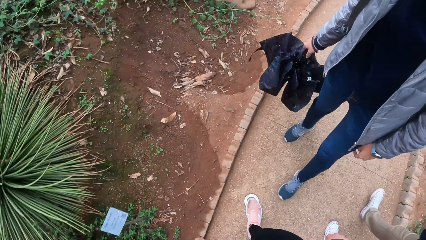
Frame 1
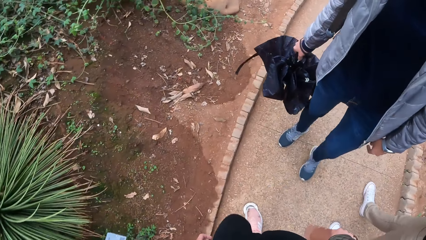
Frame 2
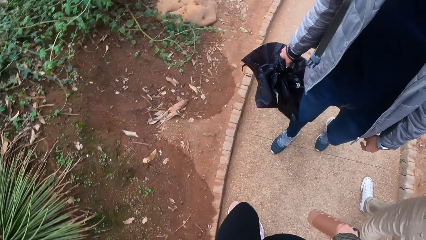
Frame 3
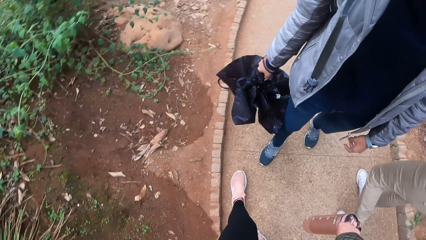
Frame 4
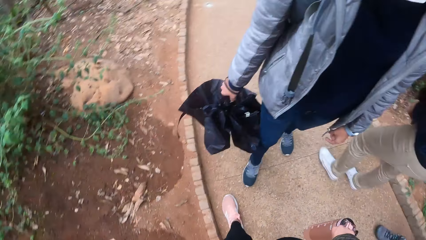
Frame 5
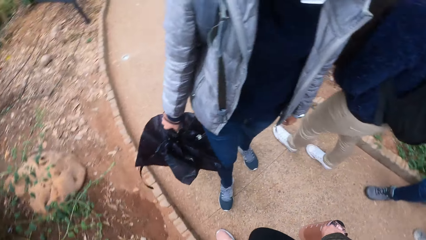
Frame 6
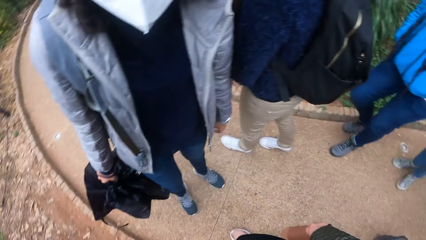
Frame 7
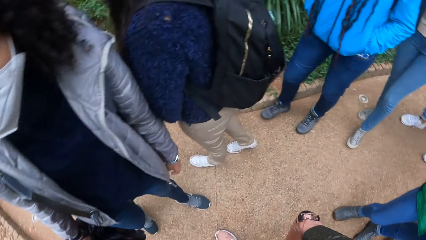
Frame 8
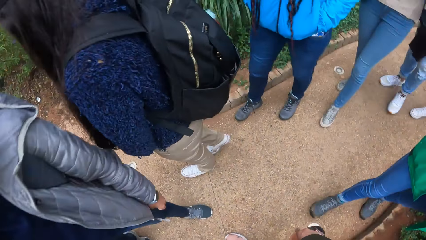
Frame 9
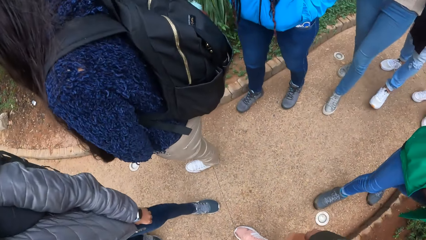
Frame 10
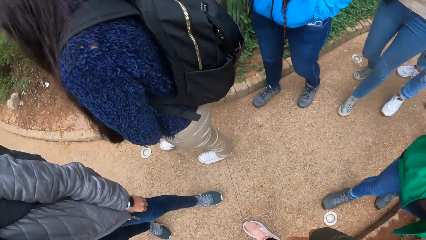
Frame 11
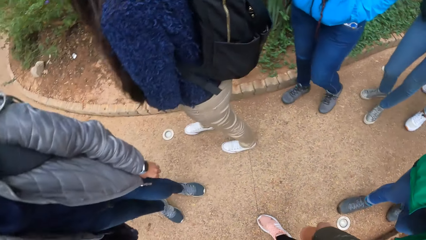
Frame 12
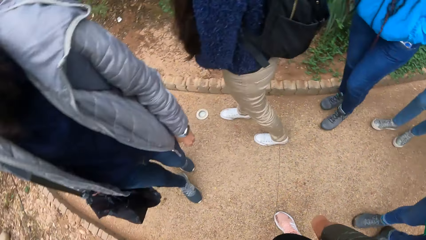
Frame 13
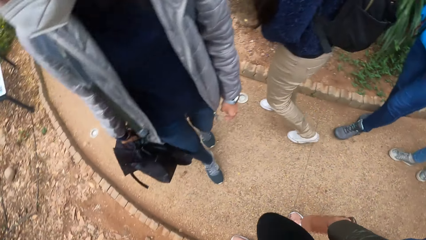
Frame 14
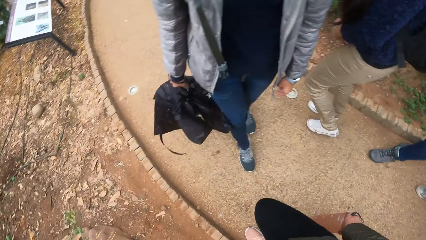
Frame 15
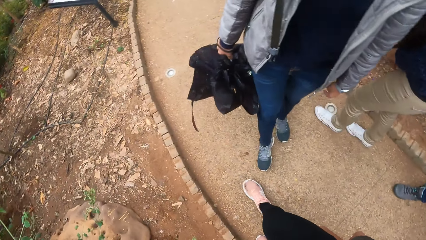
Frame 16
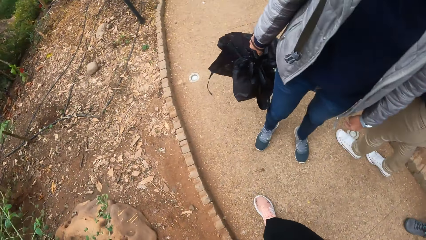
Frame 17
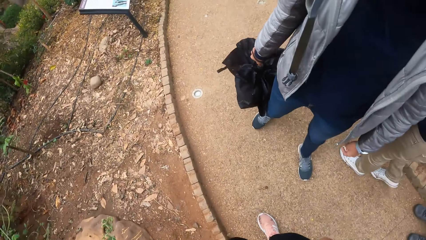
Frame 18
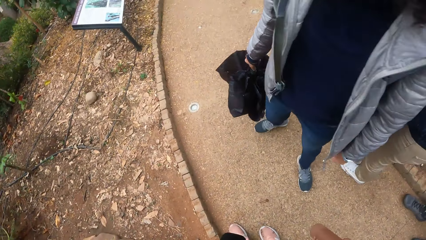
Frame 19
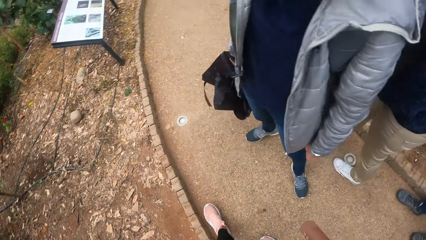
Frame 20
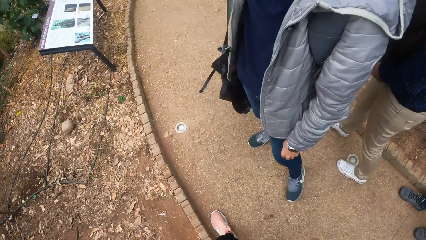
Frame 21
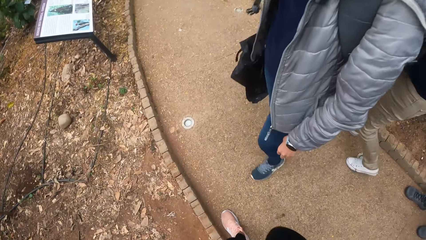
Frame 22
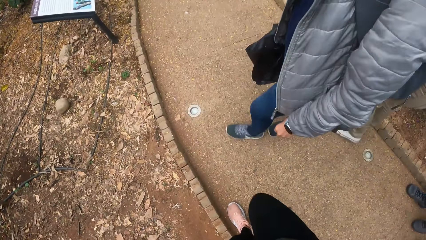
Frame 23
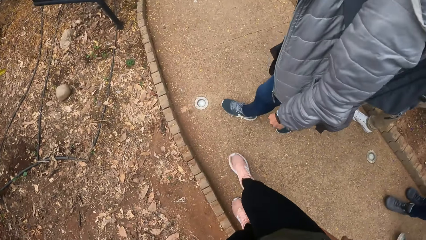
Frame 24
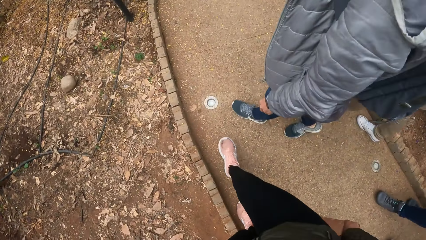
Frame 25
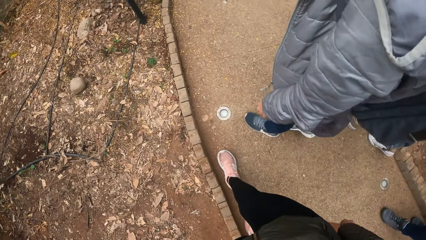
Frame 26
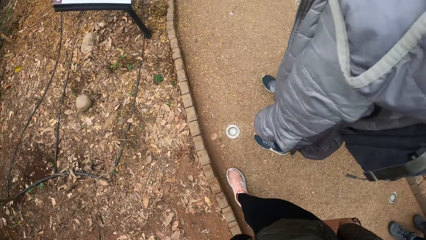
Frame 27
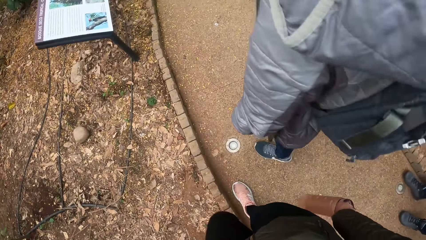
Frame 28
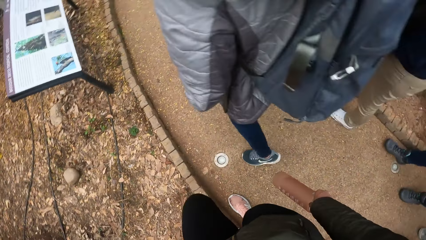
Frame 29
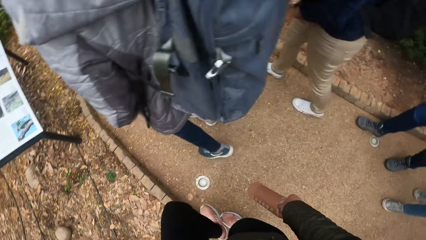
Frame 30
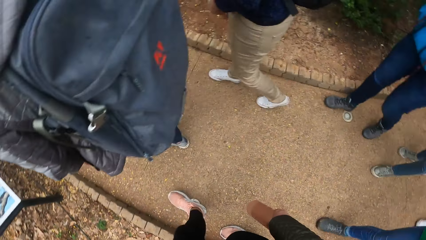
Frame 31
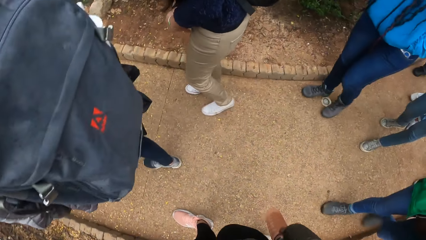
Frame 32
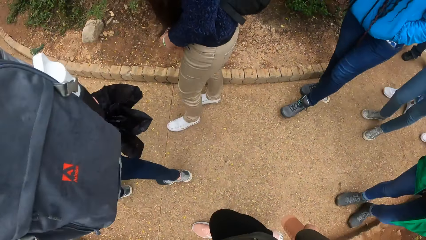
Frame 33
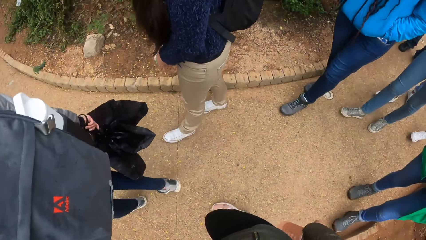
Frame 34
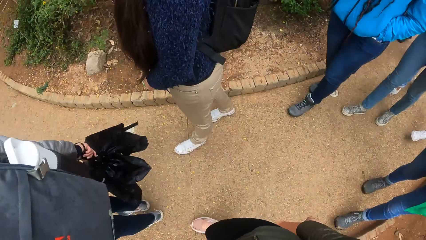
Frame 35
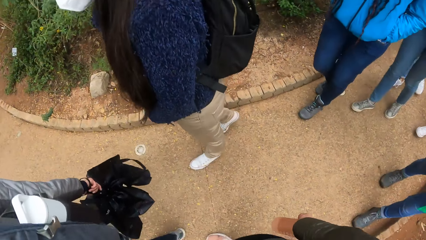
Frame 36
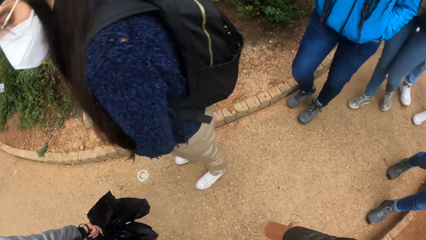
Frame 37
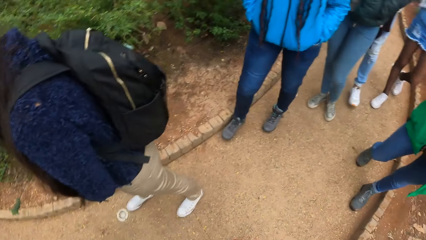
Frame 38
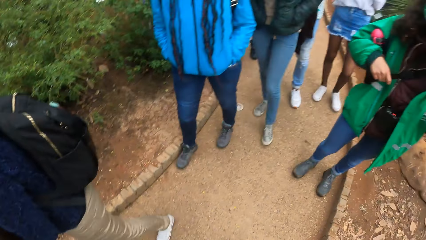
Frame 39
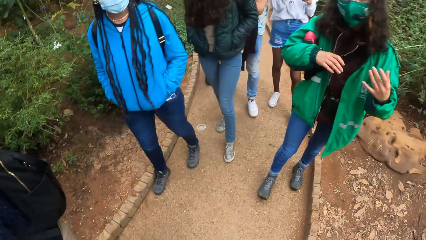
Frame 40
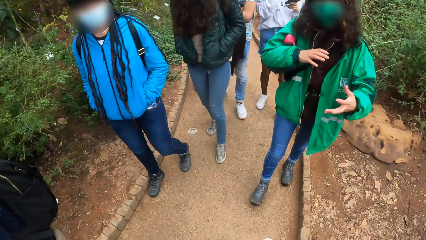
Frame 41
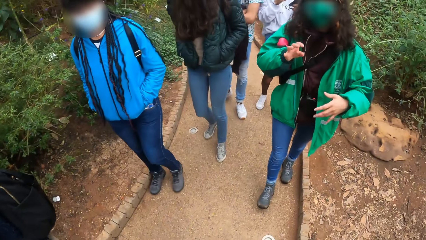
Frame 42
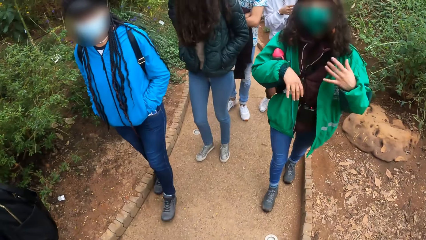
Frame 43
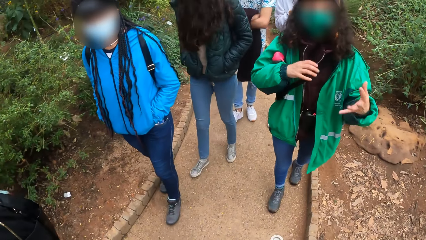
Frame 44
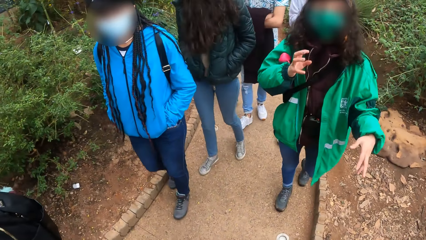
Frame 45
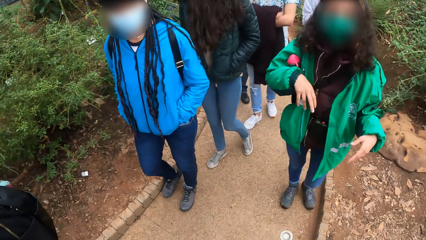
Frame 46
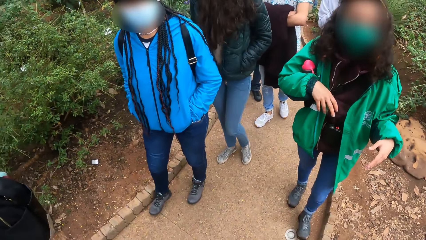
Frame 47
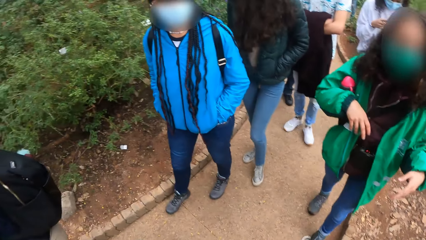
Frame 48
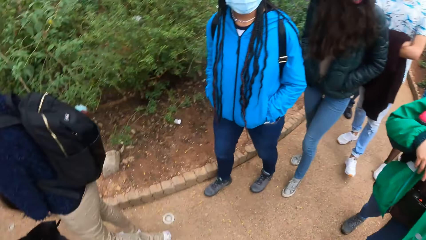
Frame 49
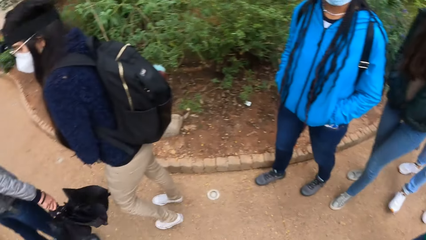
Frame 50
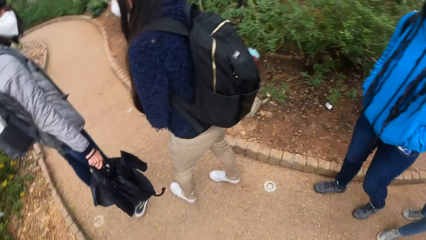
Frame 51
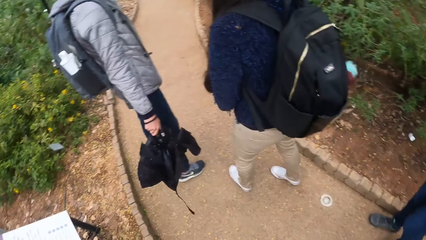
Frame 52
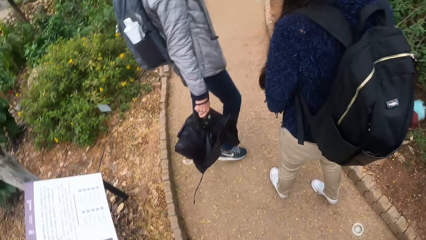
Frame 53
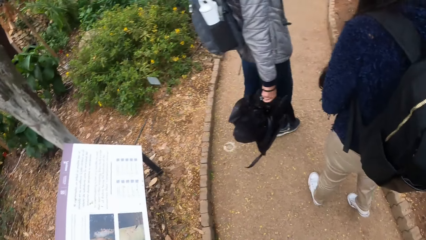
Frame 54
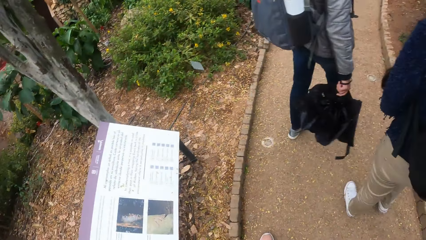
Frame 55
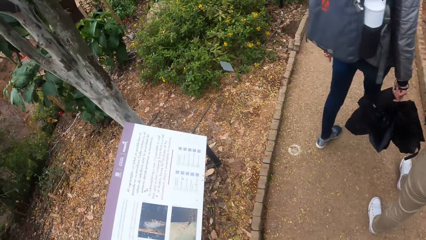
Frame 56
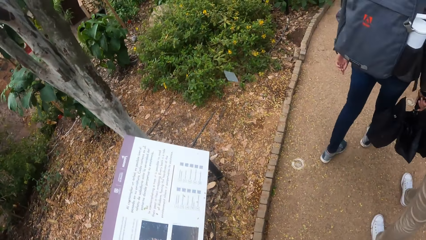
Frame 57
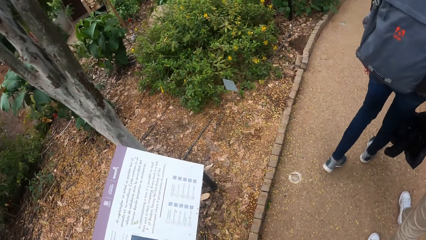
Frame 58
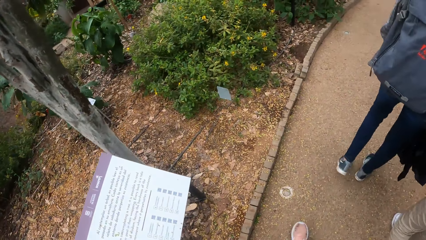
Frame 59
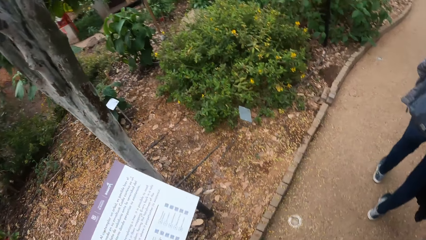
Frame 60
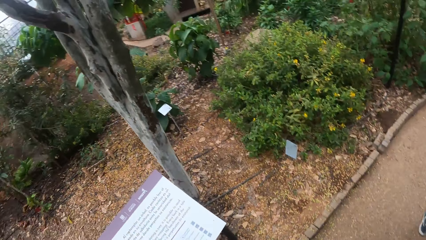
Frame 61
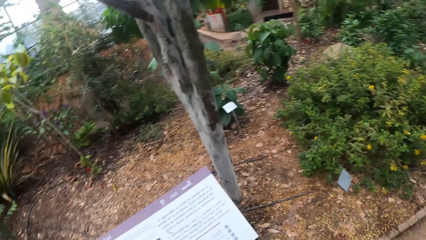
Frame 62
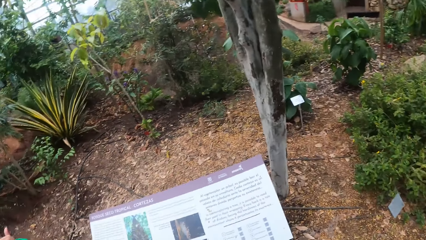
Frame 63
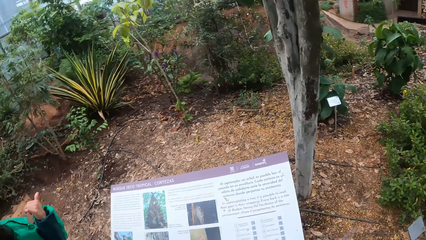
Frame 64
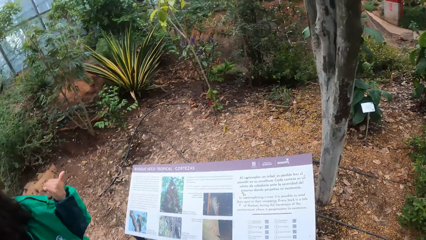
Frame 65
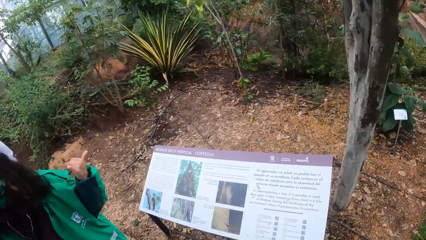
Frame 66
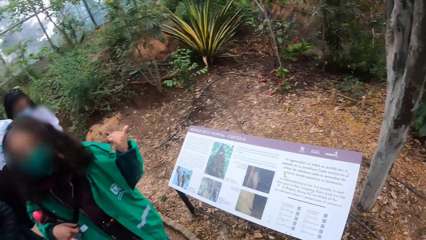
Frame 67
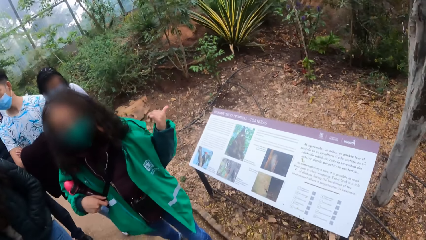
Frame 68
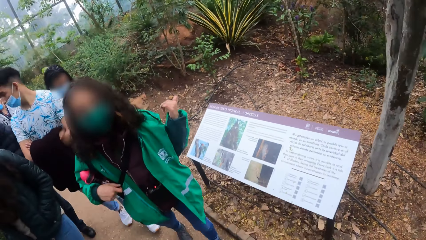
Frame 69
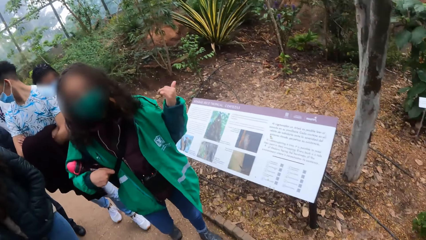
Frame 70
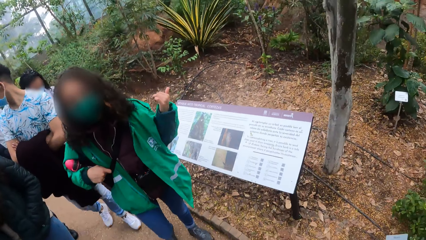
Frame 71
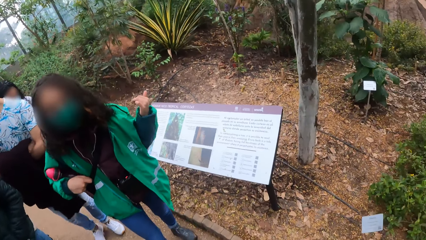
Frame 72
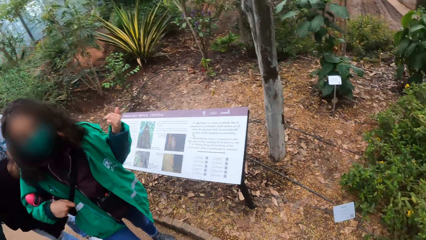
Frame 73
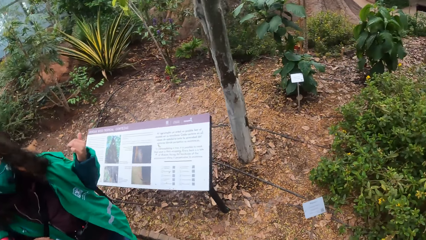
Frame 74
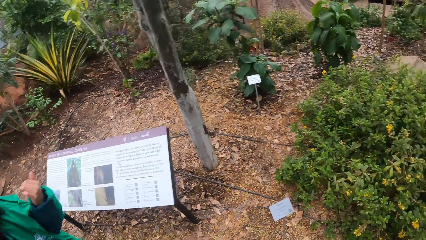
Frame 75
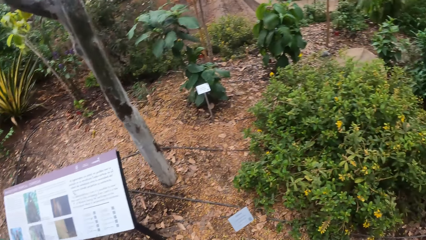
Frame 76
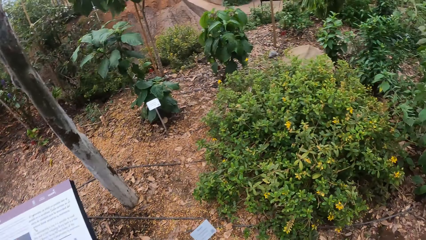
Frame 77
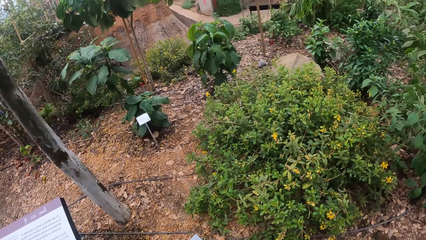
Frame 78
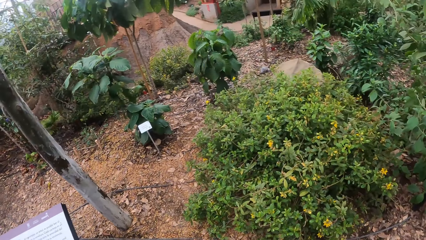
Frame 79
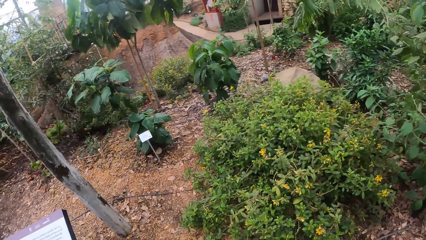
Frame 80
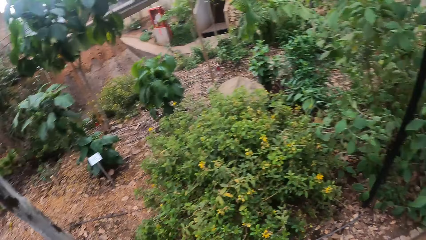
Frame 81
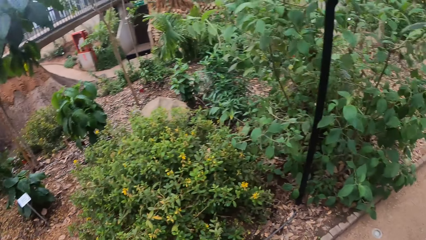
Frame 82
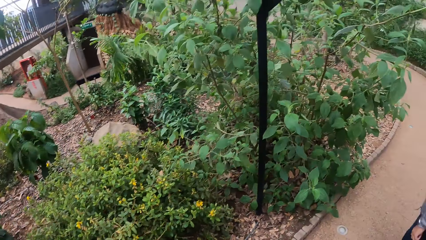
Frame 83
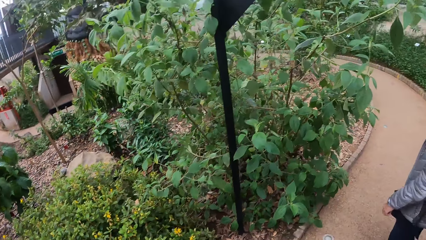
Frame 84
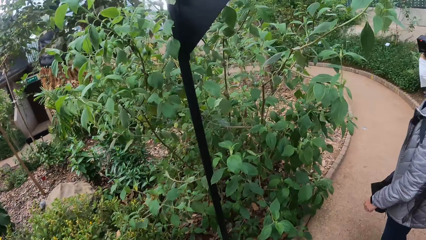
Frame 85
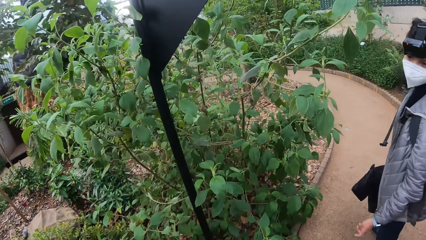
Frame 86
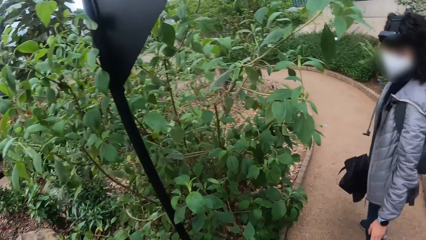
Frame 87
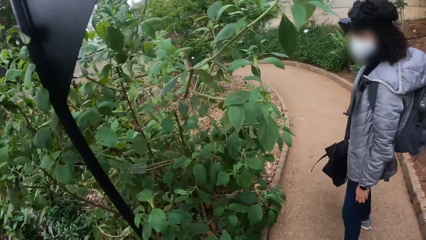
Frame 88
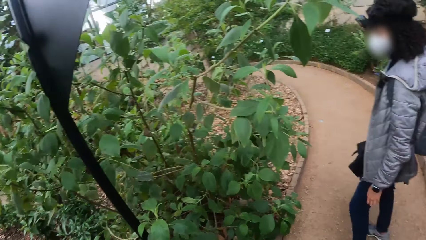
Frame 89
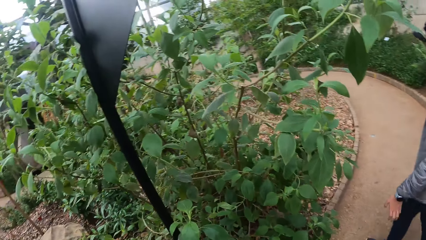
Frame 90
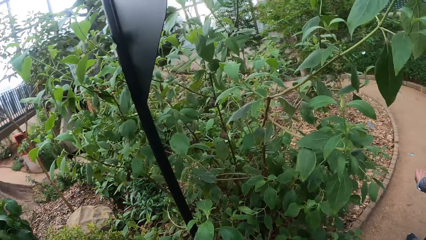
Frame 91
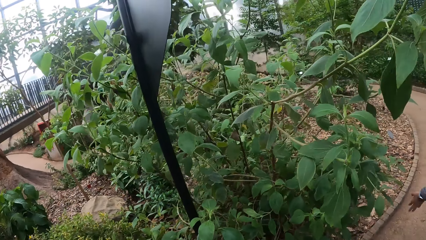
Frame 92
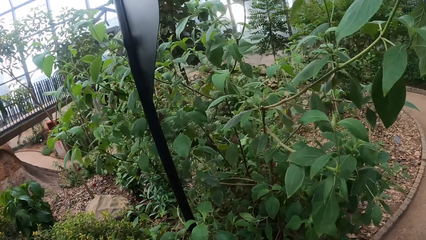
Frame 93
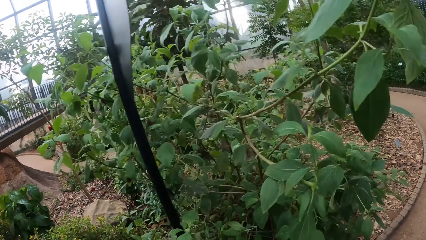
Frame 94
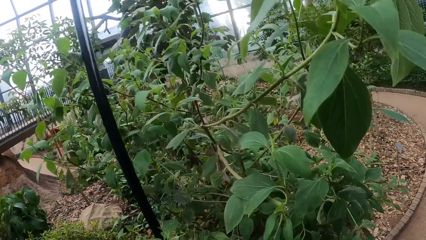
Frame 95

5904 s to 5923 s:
The camera wearer looks around the compound. They walk along the pavement. They look around the compound. The instructor uses gestures. The camera wearer walks along the pavement.
